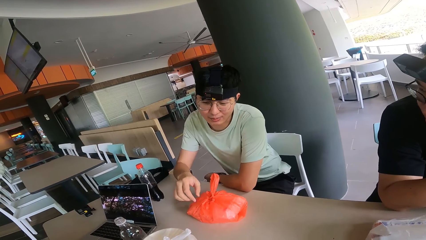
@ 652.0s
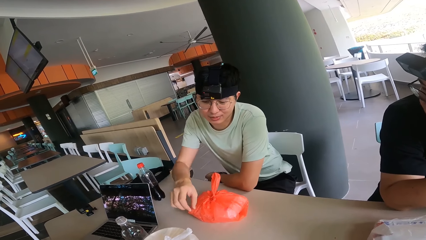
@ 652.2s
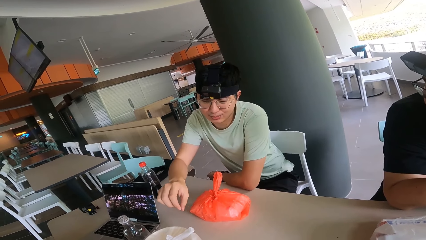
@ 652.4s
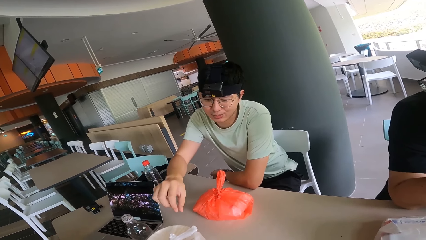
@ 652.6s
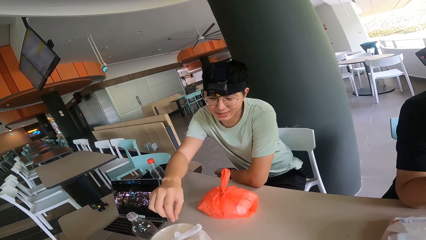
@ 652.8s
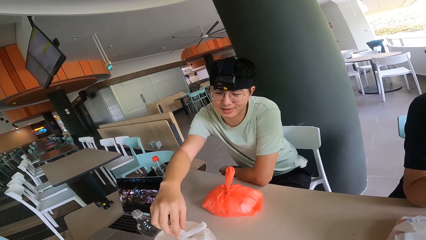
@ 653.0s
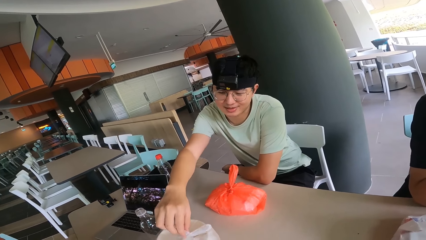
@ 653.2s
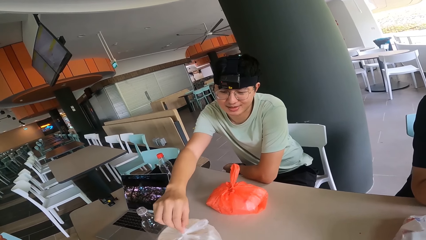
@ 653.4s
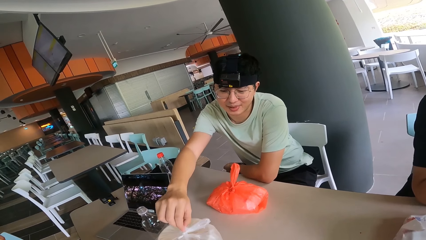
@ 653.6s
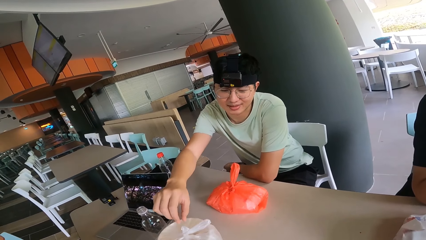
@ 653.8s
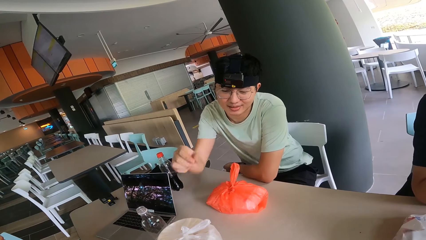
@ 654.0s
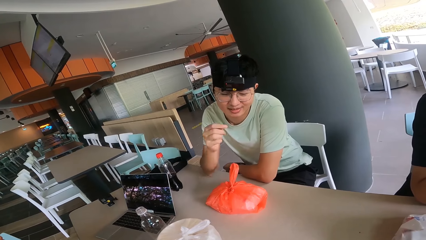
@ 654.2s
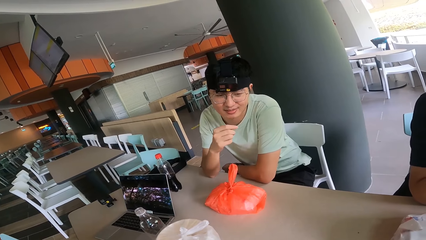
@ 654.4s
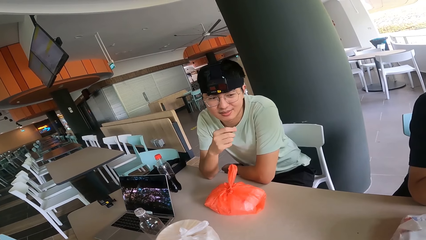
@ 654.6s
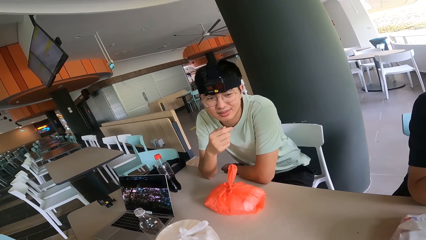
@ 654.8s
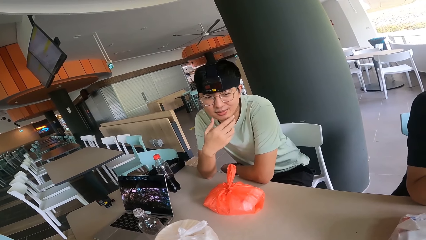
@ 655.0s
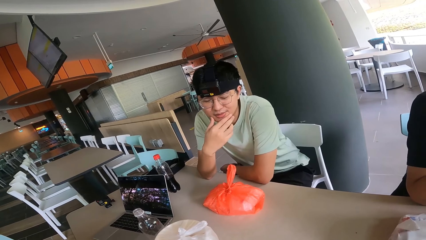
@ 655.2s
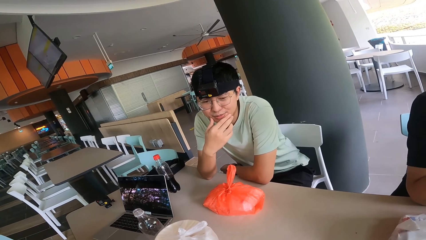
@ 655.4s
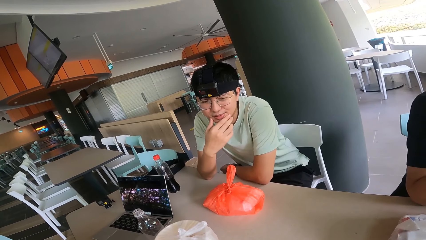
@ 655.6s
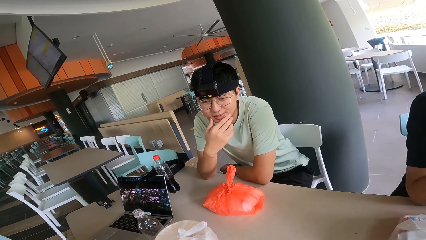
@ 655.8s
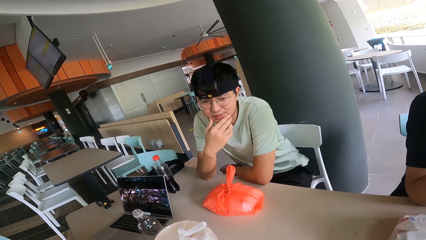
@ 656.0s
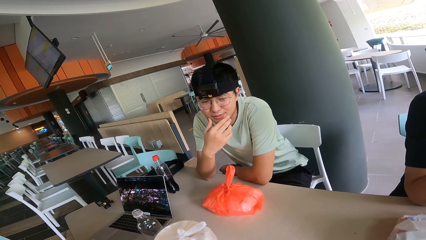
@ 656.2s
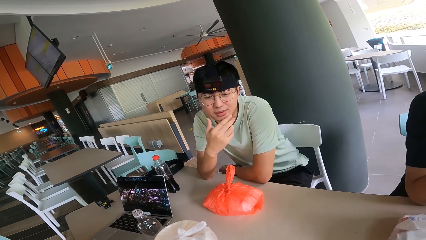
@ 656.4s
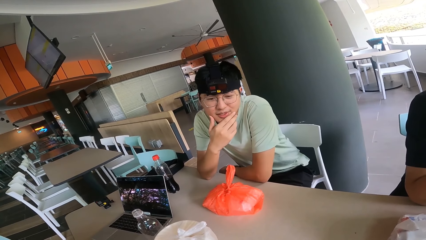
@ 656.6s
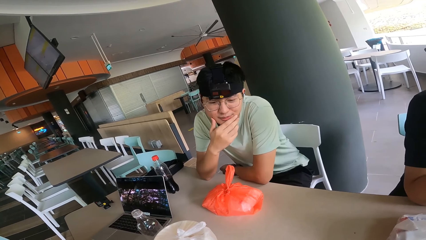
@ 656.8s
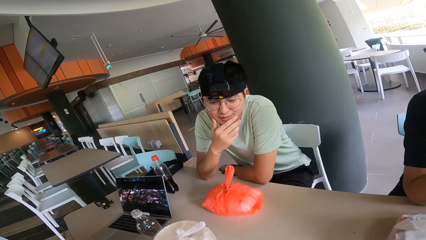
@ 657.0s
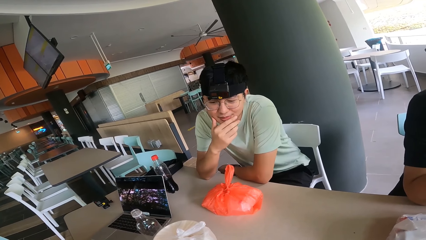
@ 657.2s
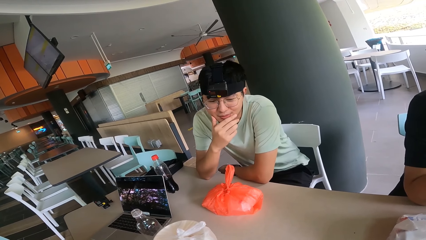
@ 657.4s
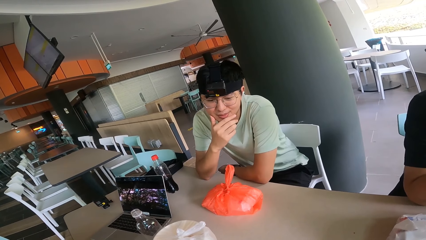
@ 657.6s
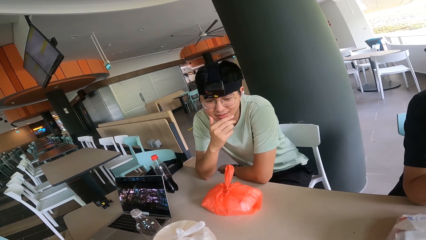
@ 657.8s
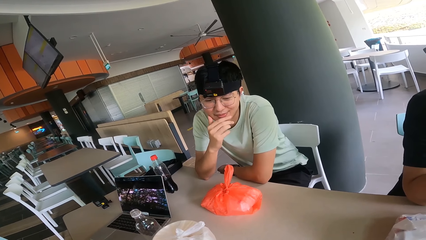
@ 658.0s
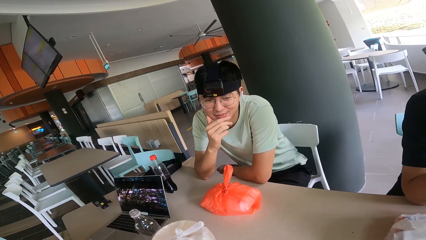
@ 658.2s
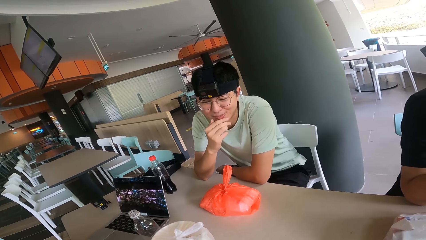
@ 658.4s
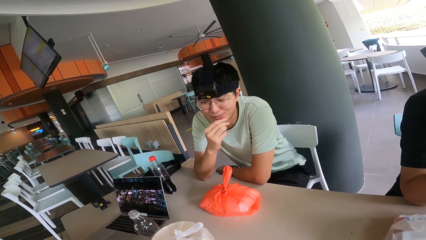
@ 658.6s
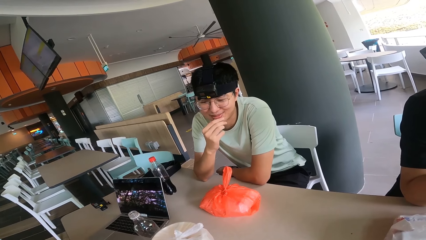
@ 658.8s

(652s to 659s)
A man touches the paper. He holds something.

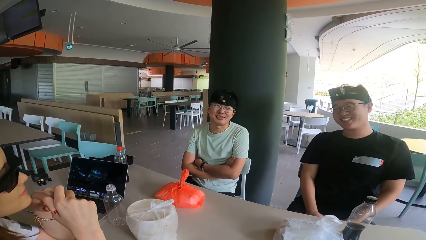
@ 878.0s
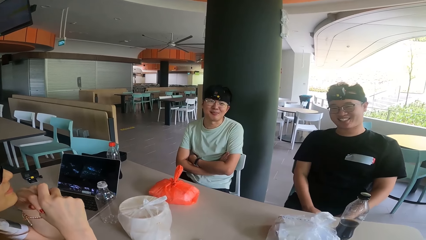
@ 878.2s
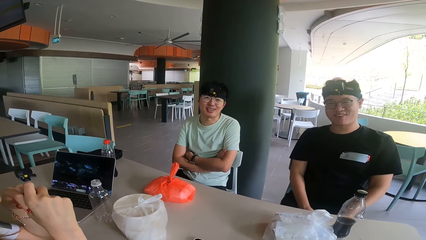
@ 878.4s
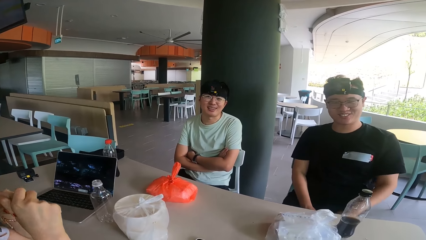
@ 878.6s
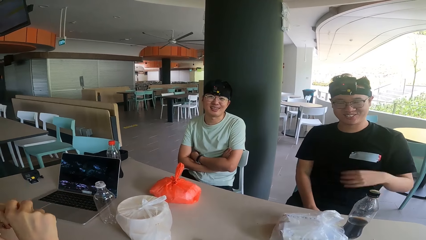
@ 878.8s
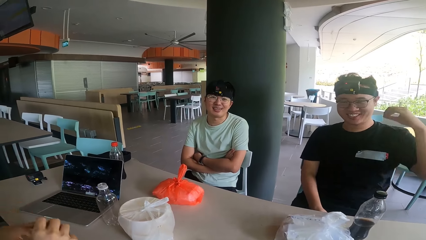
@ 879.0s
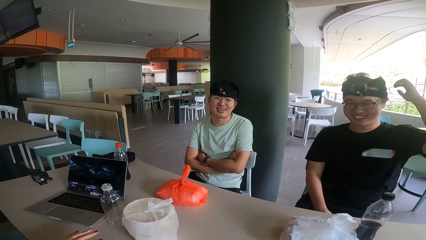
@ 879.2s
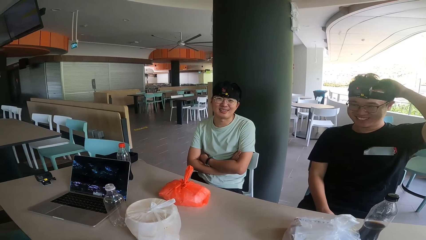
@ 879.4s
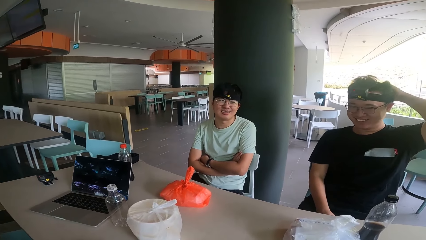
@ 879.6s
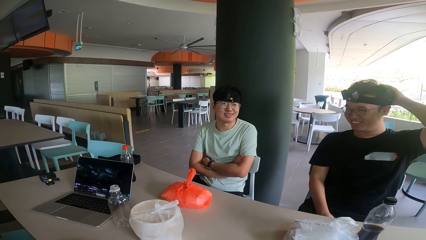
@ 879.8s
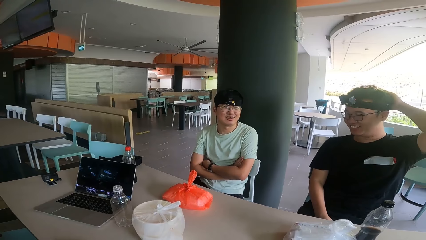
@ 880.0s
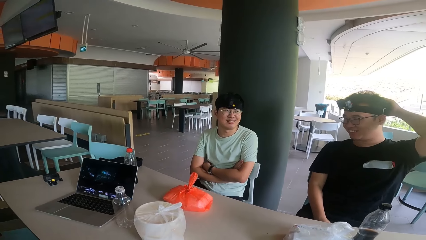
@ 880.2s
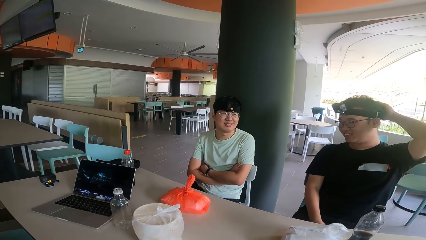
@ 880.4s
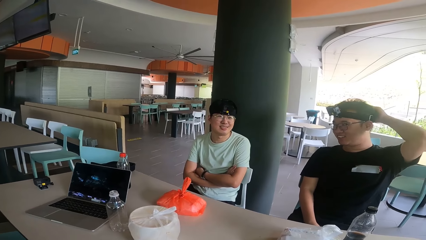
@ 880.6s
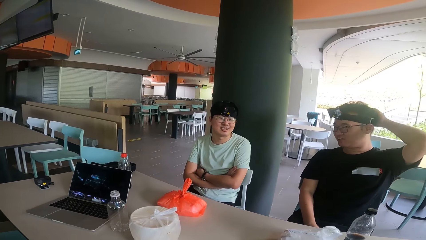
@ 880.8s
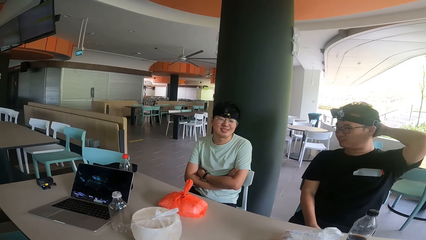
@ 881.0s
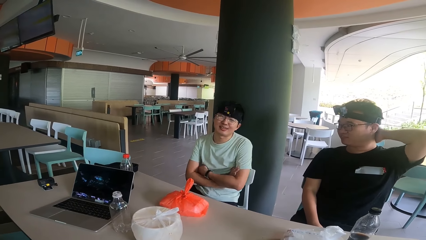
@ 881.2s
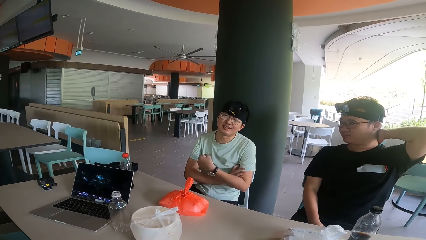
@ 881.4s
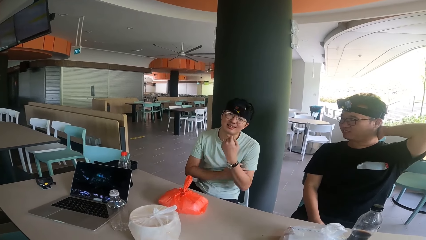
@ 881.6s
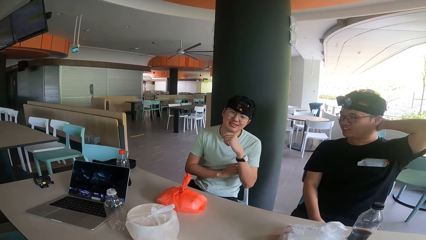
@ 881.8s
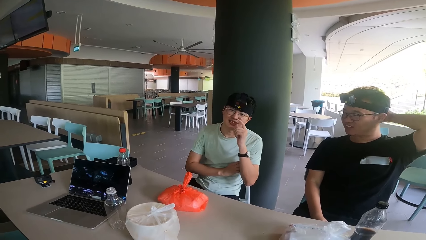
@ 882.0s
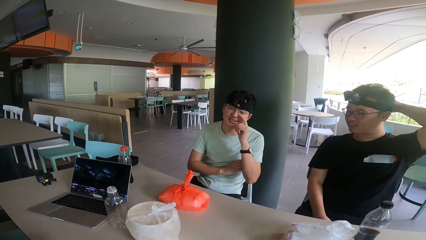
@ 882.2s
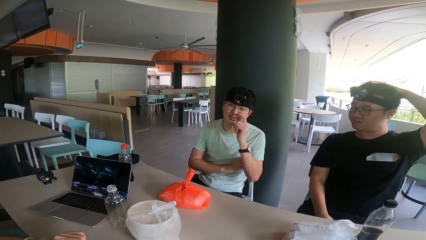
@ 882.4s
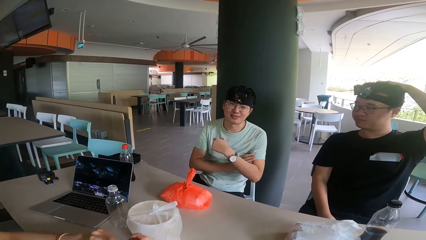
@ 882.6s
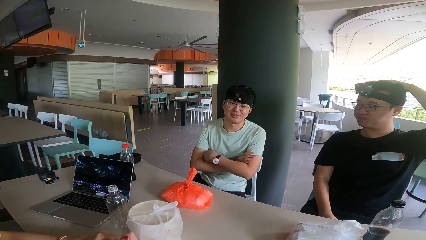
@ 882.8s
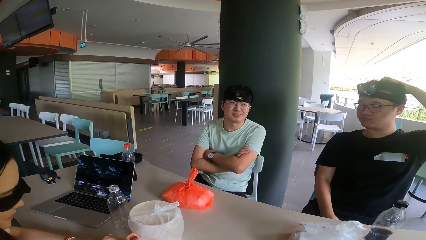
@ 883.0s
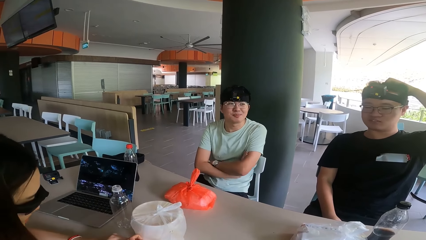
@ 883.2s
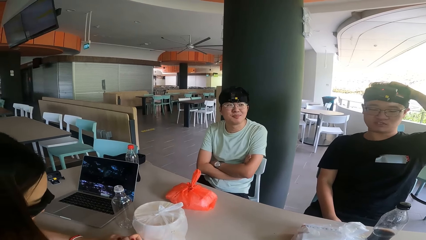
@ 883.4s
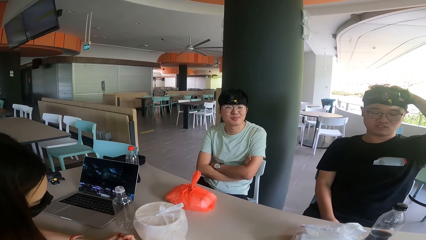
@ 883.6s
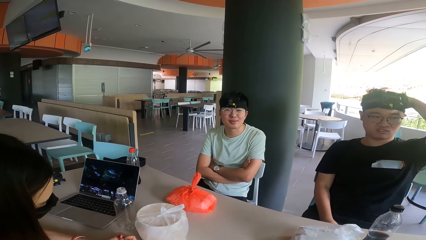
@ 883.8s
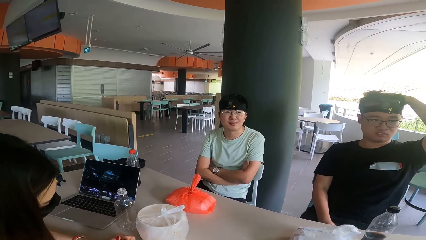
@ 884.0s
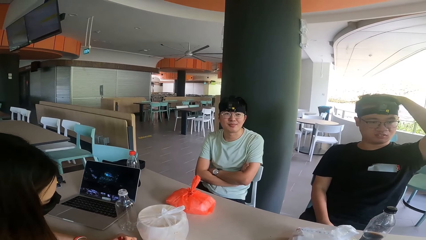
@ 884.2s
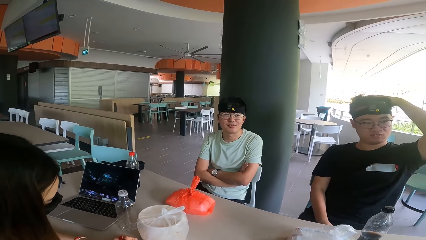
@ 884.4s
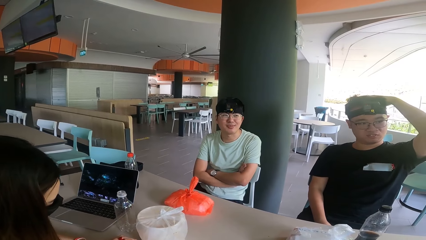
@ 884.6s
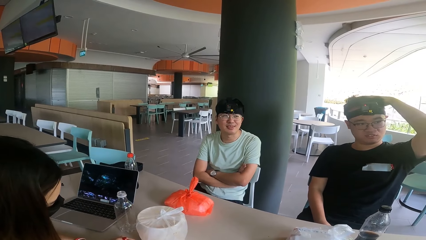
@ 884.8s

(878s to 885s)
A man holds the head with the left hand.

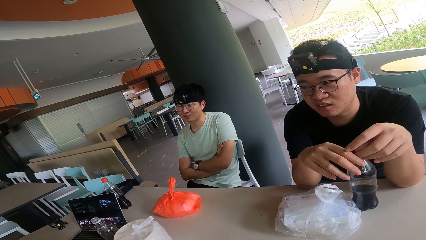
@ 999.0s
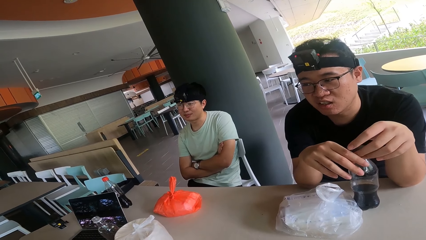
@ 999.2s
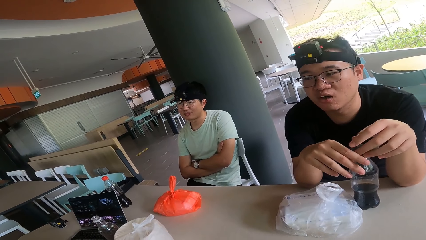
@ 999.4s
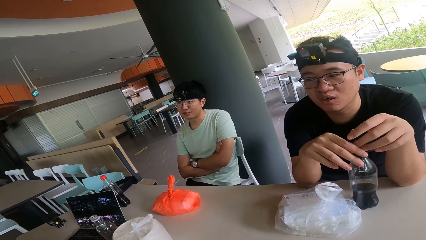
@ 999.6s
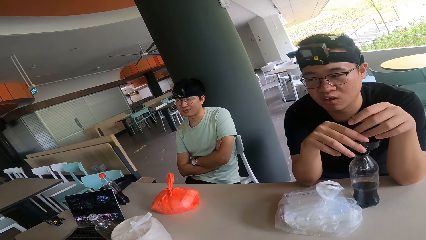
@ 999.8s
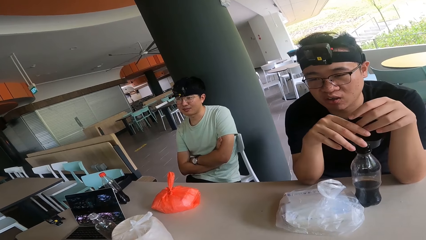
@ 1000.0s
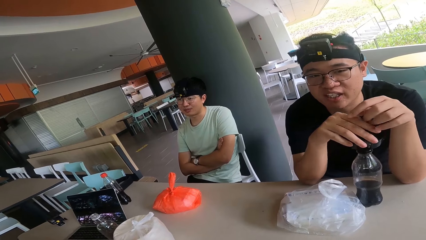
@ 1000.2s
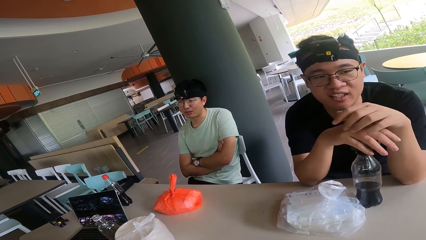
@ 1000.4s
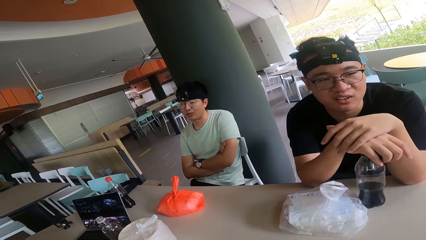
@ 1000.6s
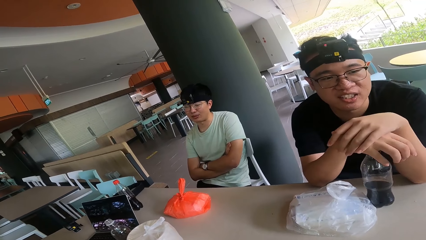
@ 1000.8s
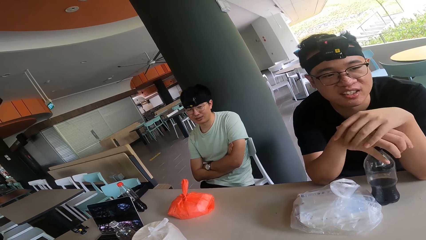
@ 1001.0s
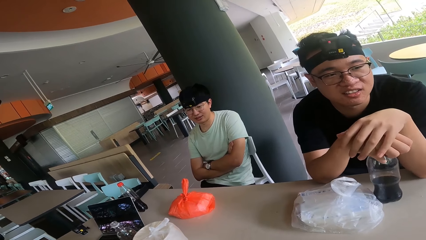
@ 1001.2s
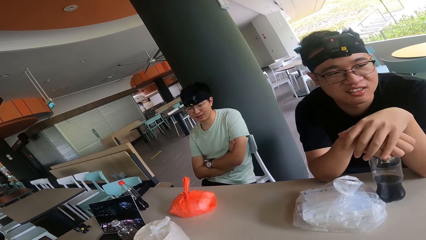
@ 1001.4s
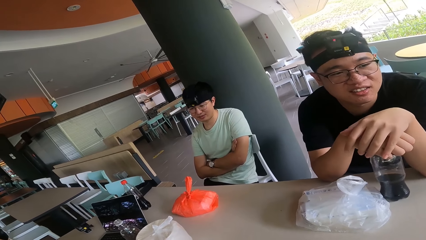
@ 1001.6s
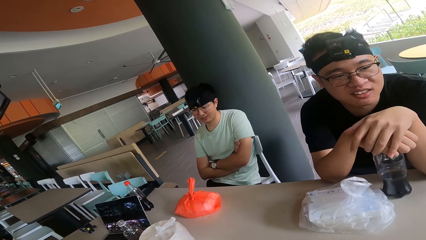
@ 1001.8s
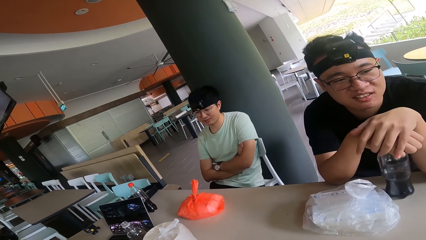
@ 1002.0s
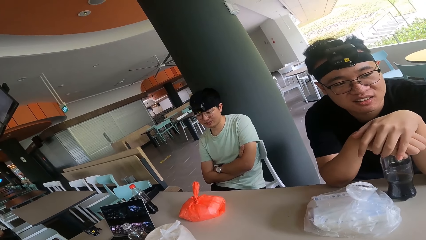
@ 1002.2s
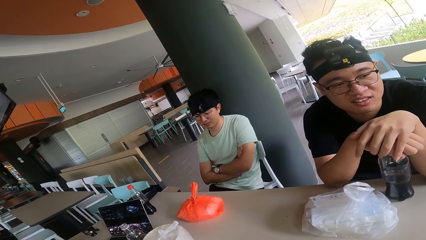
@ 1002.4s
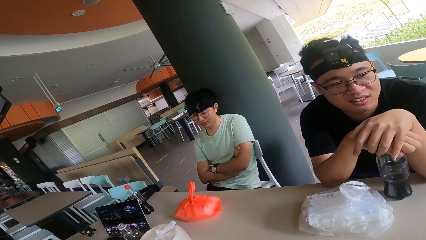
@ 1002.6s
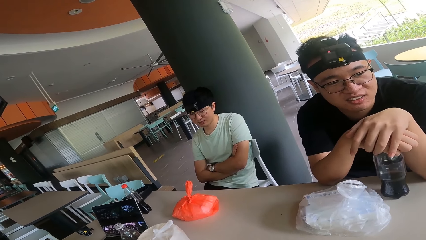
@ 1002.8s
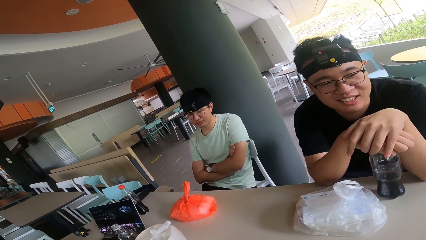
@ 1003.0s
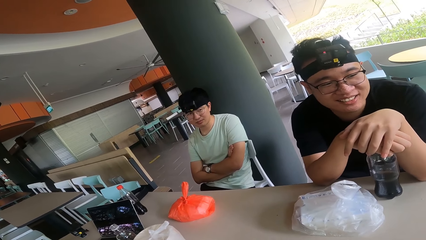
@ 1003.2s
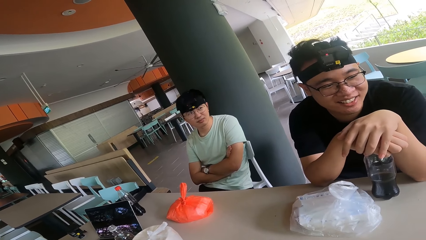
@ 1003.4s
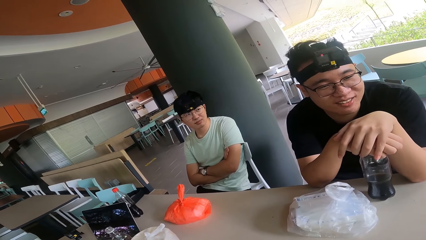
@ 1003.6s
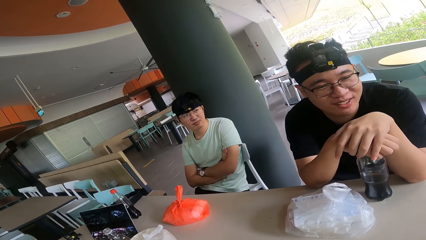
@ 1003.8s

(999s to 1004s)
A person puts hands on the bottle.
